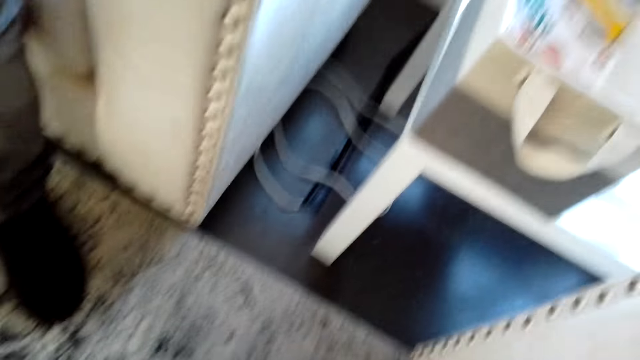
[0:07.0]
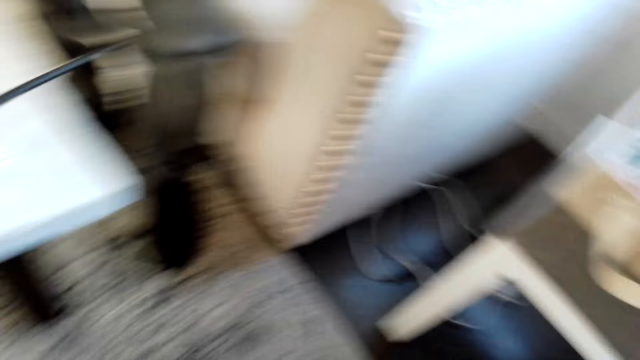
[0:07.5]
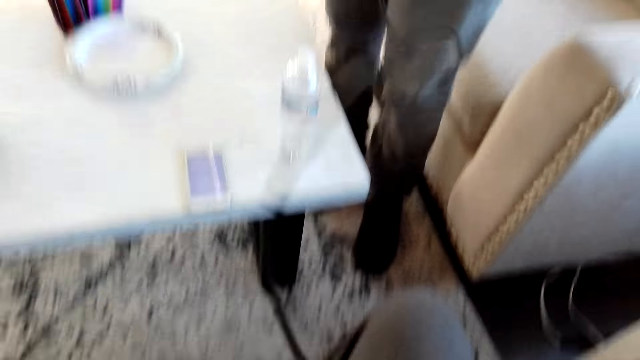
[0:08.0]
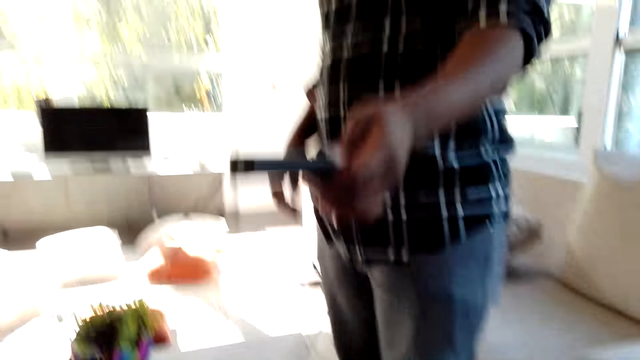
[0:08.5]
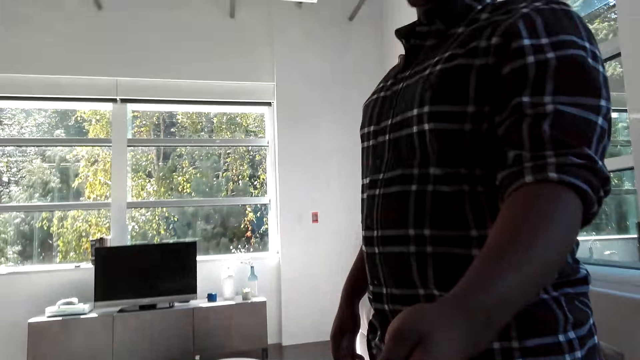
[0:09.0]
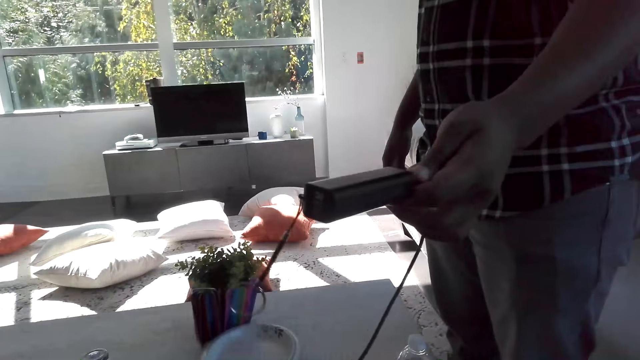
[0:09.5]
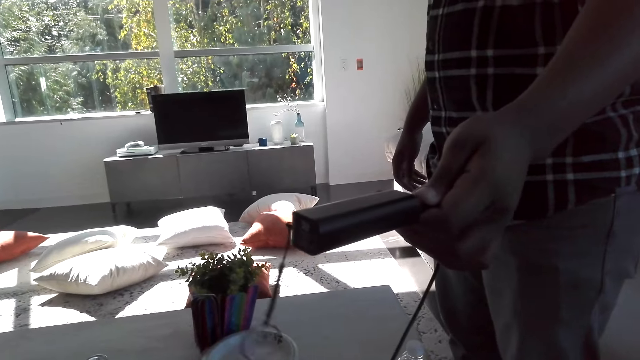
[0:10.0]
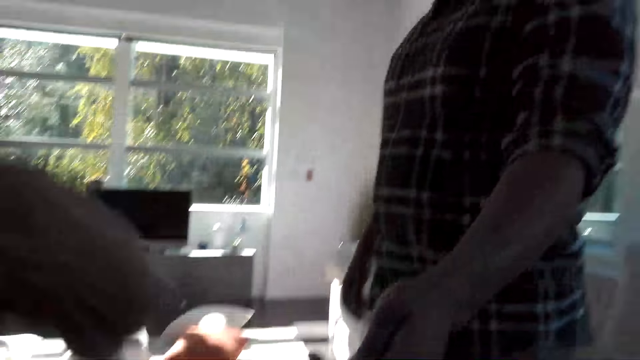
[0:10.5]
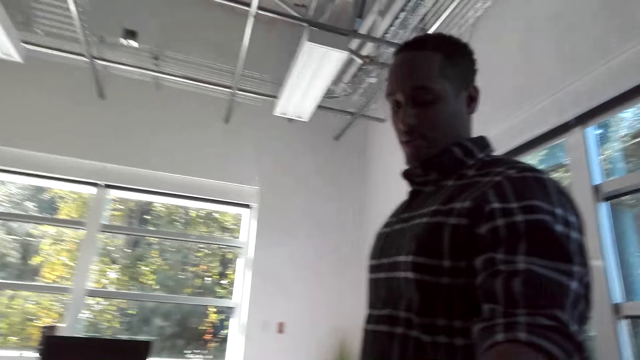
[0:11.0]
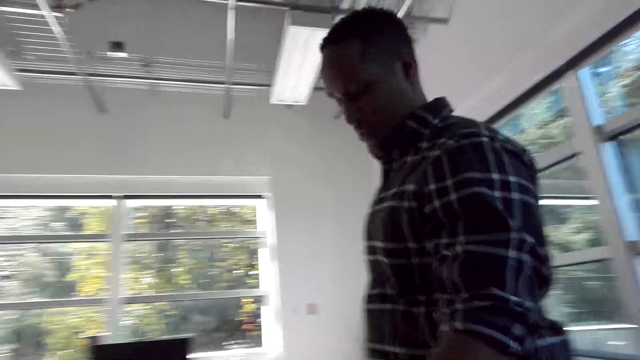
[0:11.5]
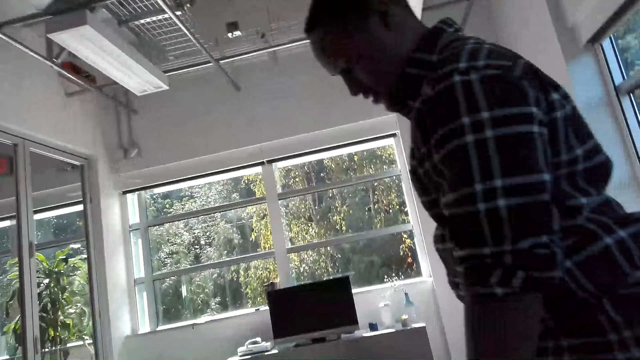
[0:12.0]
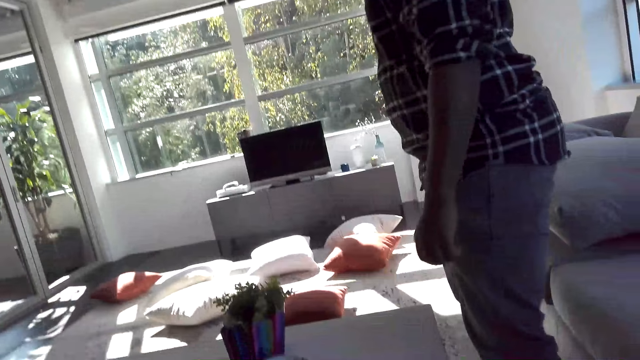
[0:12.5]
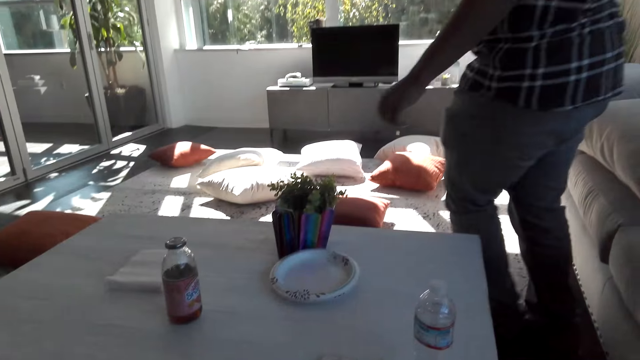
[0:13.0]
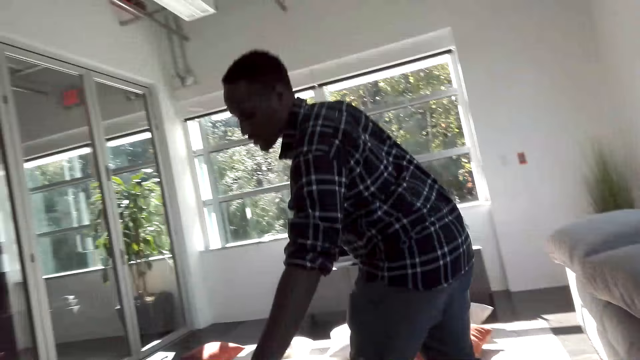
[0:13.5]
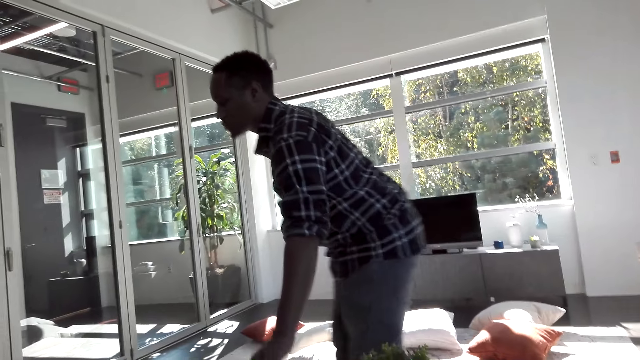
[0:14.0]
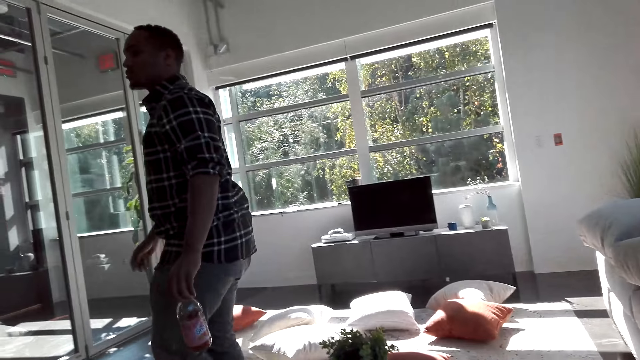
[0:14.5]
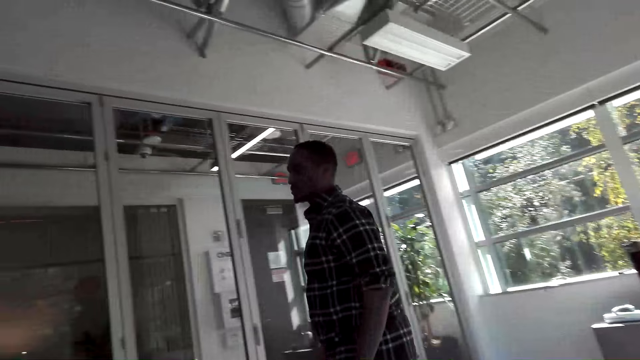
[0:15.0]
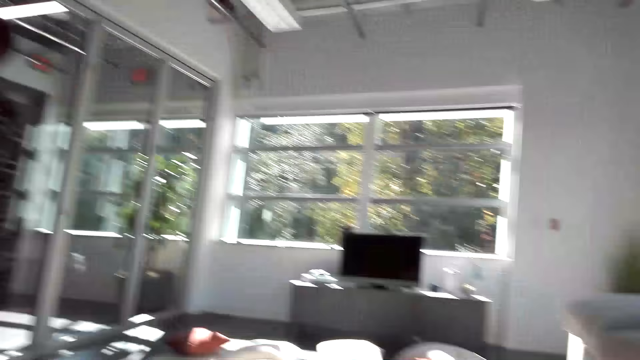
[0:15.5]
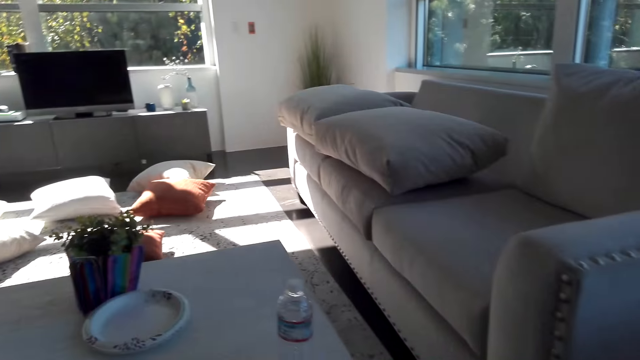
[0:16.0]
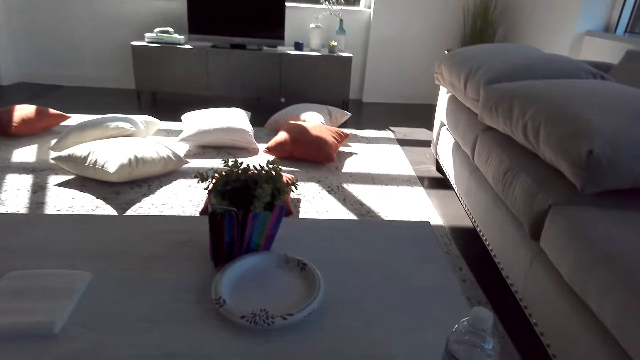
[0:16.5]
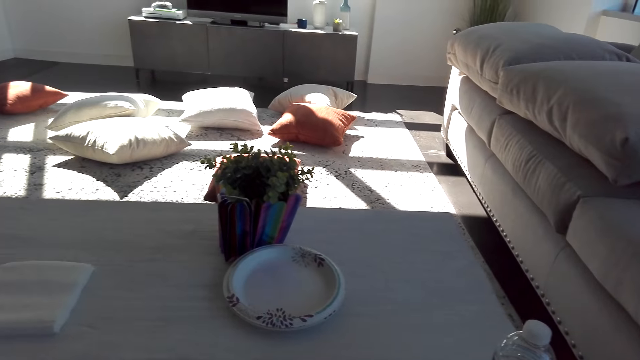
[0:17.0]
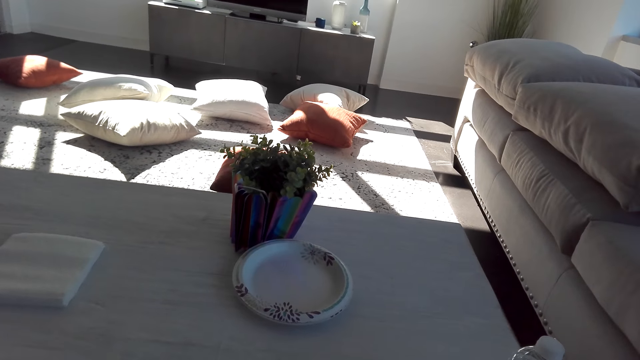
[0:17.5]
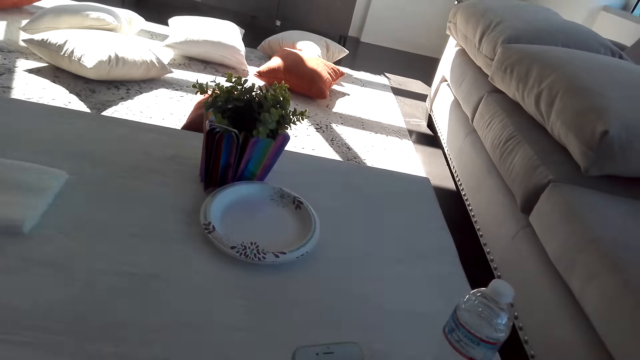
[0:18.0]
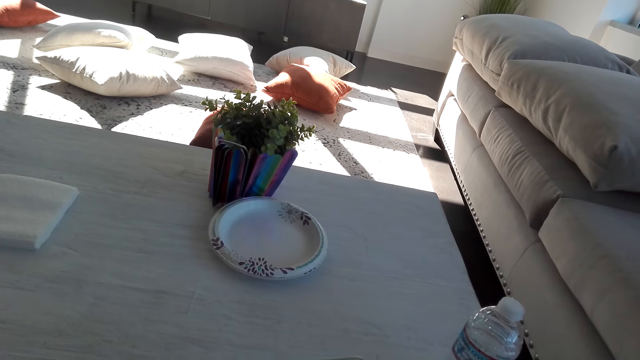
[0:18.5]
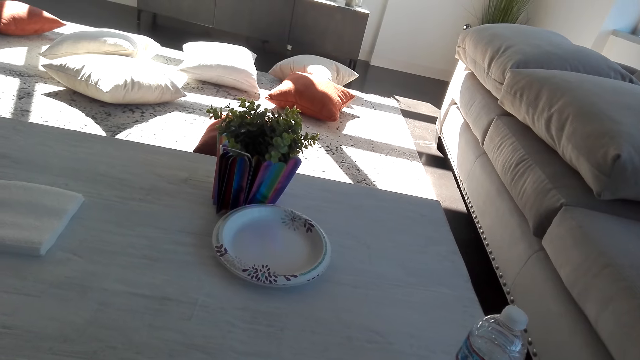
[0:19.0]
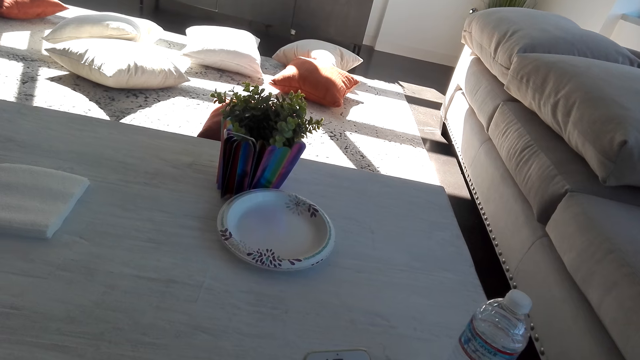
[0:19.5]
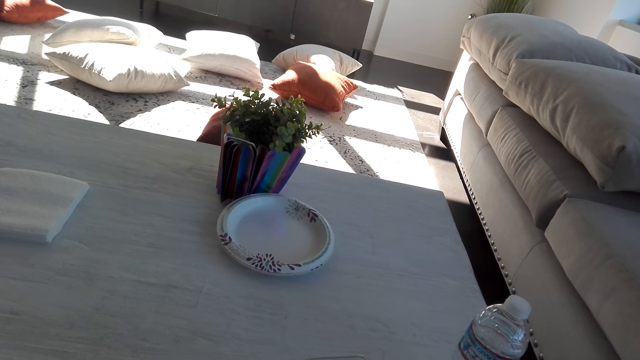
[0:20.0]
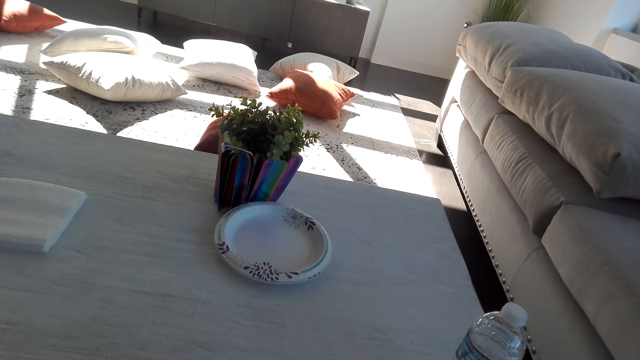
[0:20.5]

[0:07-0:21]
A man hands the camera wearer a device. The man holds the adaptor. Another man interacts with the first man. The camera wearer picks up a bottle on a table. The first man walks in the house. The camera wearer operates a phone.

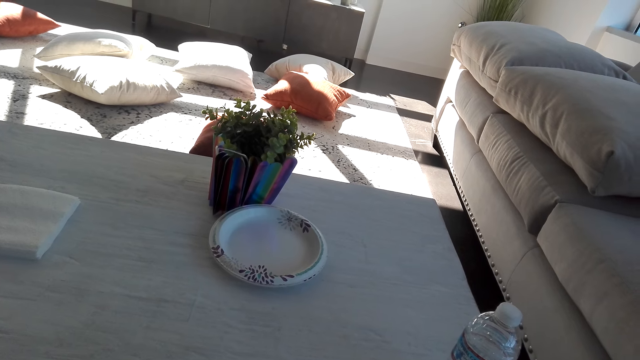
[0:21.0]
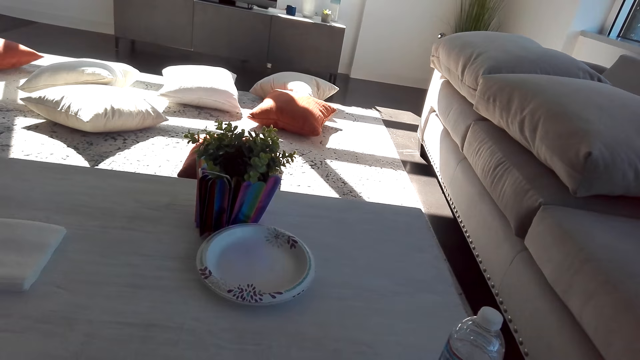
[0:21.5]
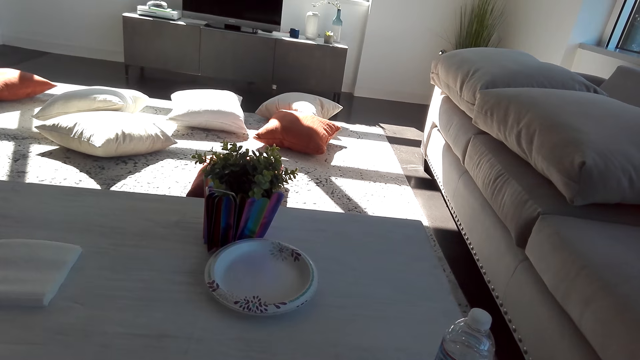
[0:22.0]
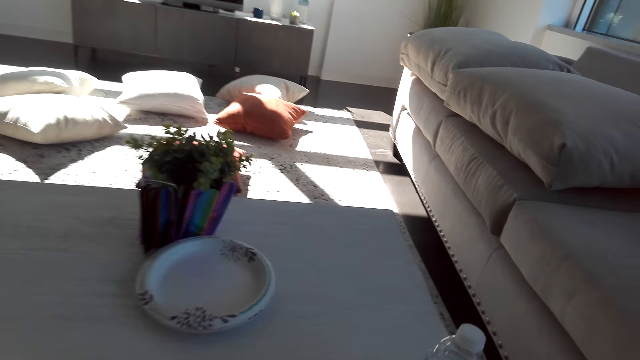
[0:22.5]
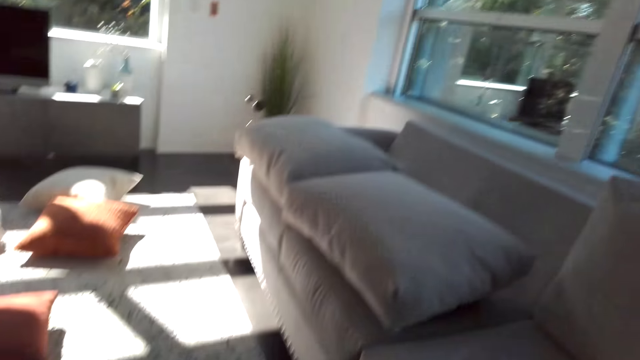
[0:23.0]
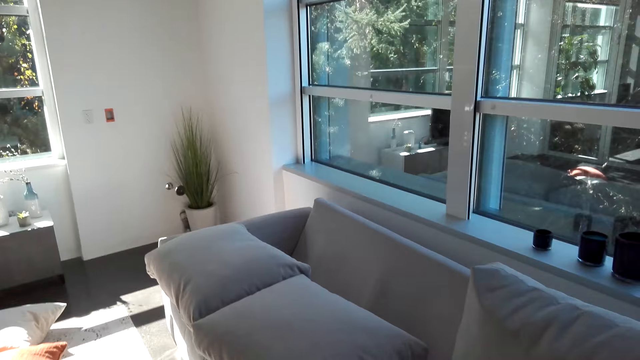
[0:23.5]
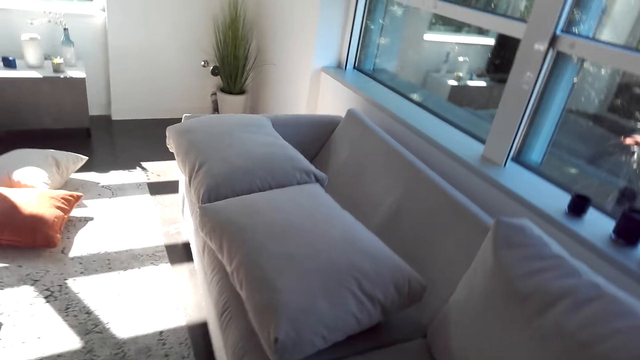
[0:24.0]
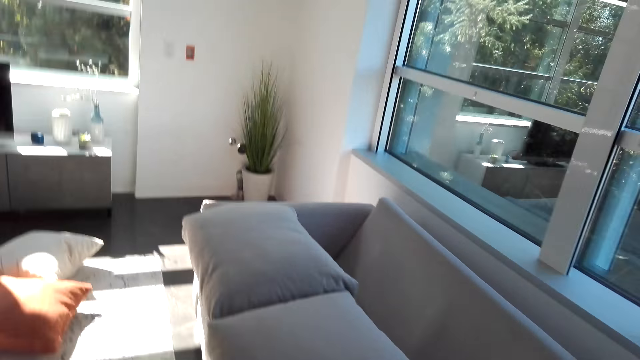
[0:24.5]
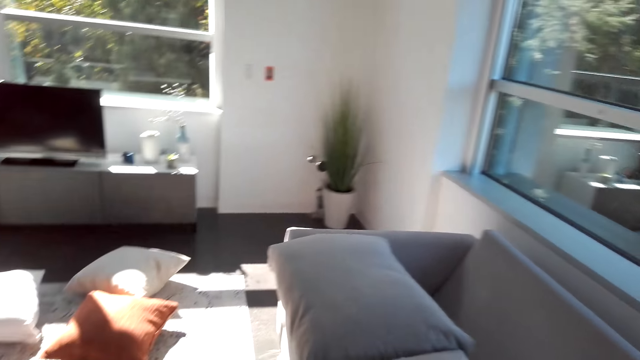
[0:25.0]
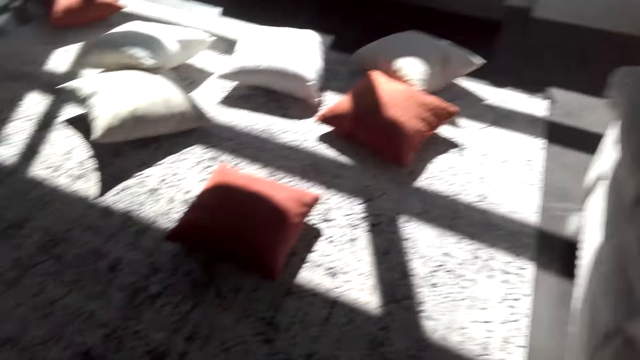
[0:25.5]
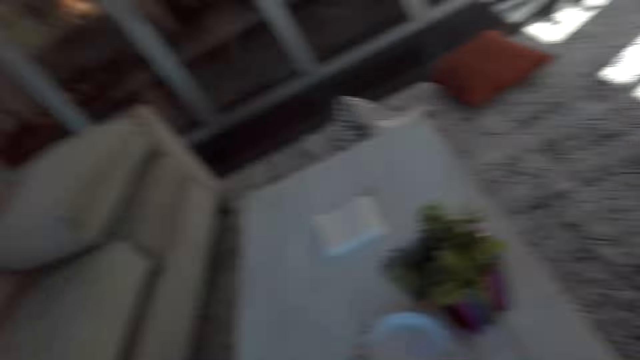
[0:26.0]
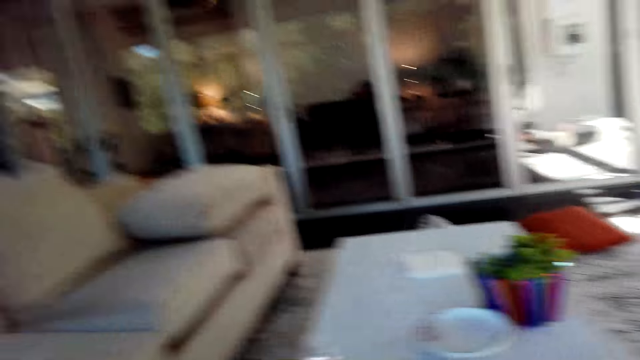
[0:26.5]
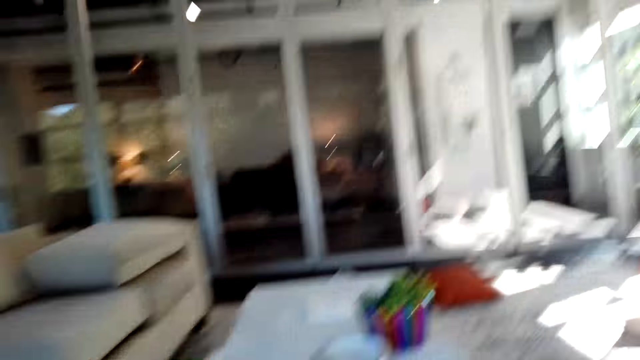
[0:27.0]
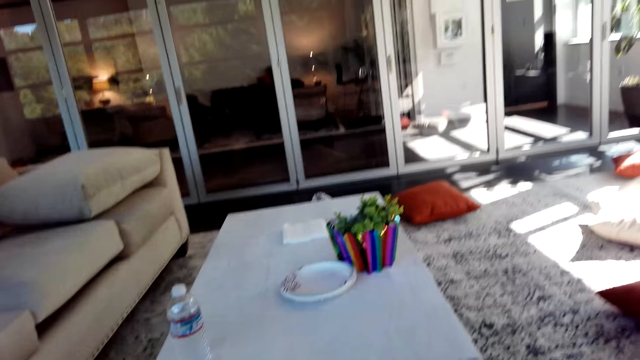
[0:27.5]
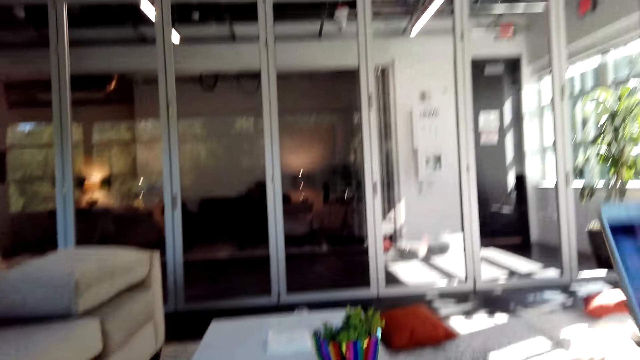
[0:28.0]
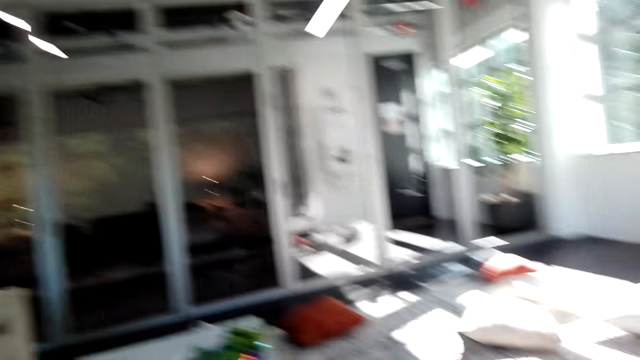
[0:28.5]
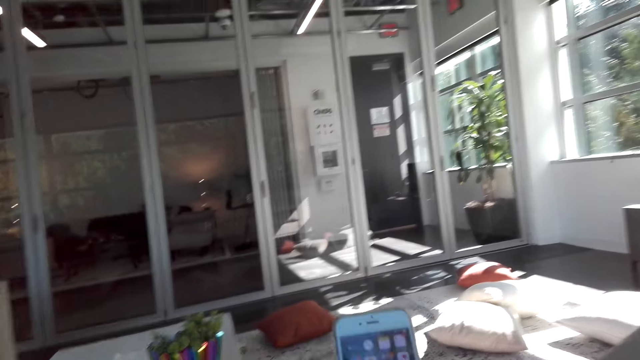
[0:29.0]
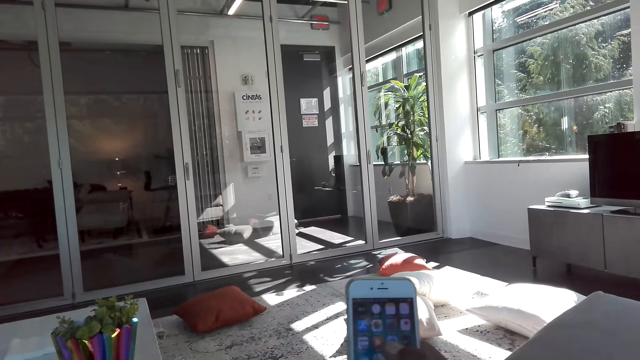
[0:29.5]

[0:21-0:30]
The camera wearer looks at the table. A man interacts with another man. The camera wearer looks around a room. They walk in the house. They hold a phone. They use the phone.
